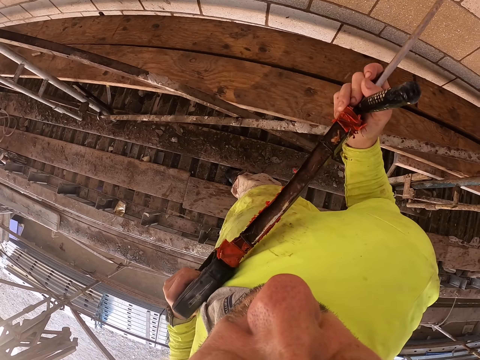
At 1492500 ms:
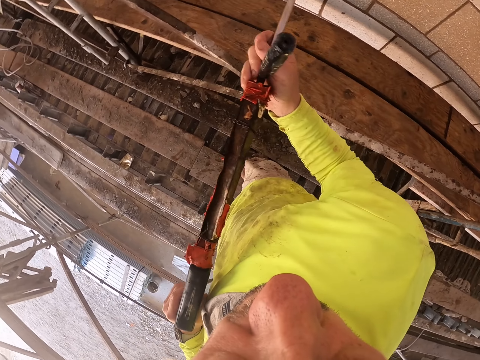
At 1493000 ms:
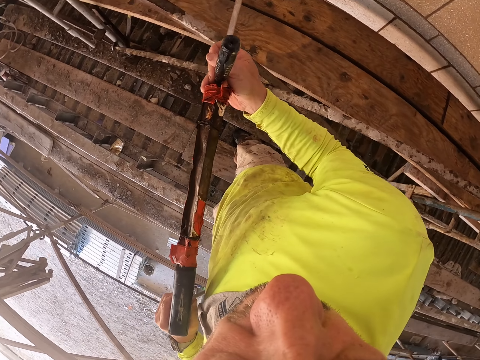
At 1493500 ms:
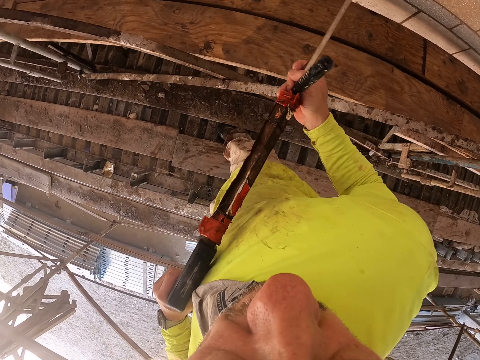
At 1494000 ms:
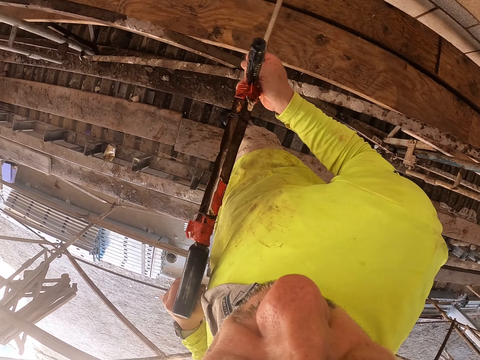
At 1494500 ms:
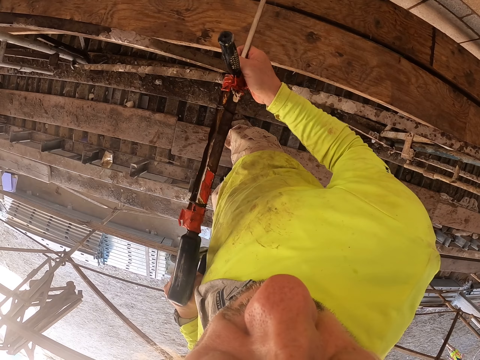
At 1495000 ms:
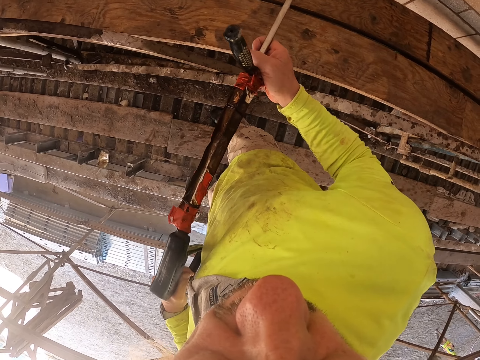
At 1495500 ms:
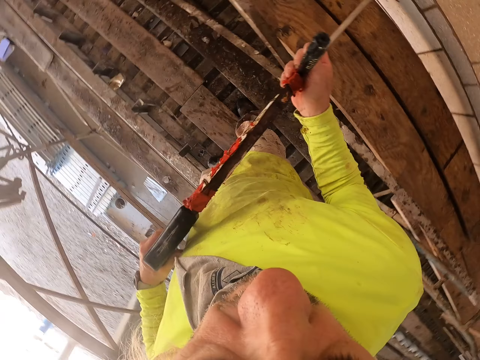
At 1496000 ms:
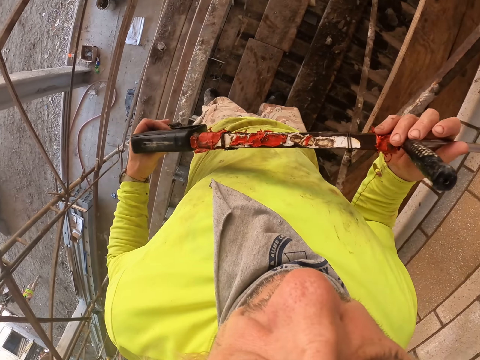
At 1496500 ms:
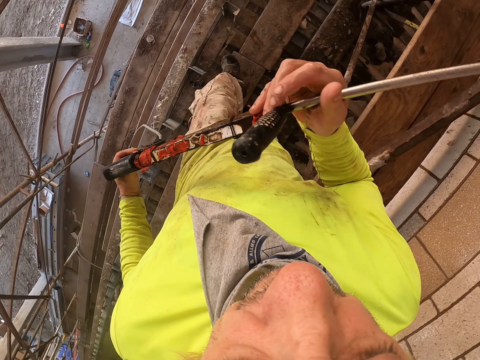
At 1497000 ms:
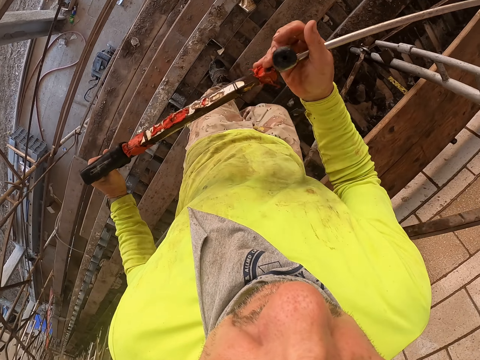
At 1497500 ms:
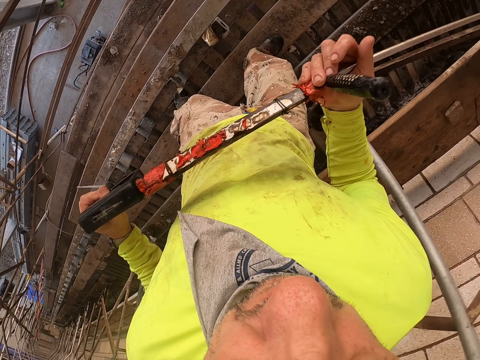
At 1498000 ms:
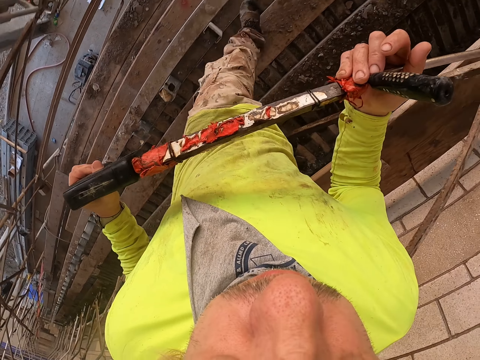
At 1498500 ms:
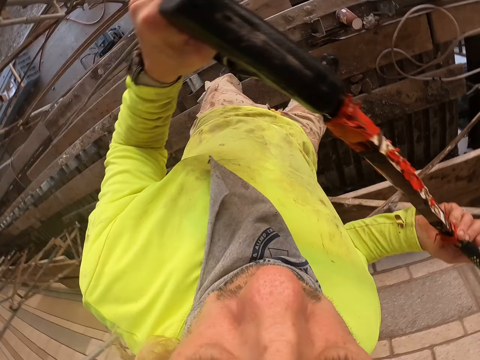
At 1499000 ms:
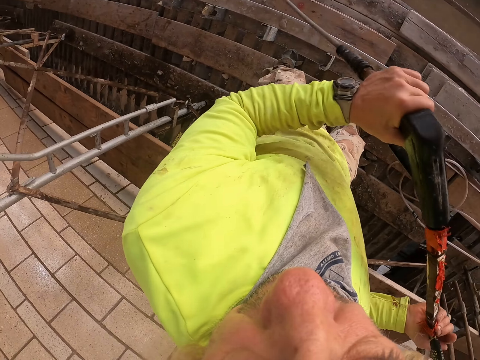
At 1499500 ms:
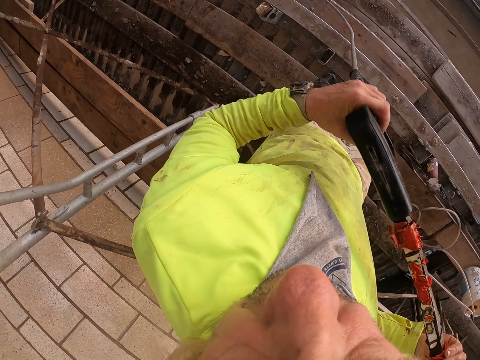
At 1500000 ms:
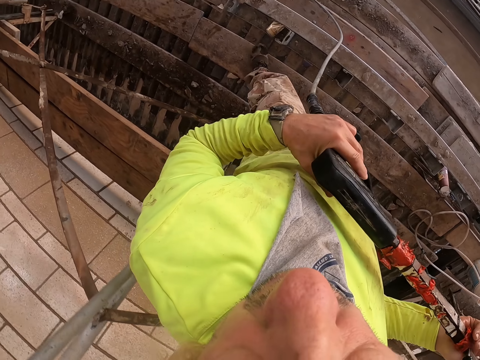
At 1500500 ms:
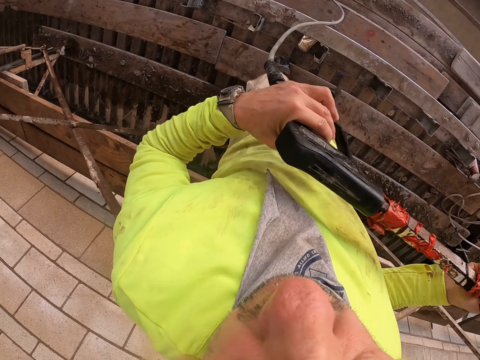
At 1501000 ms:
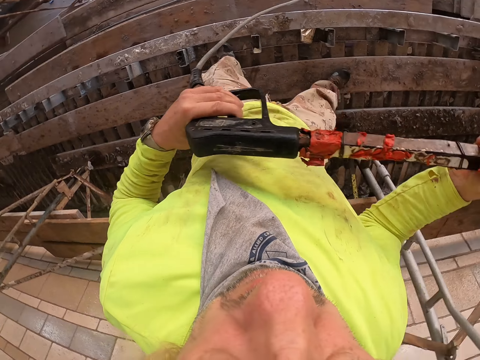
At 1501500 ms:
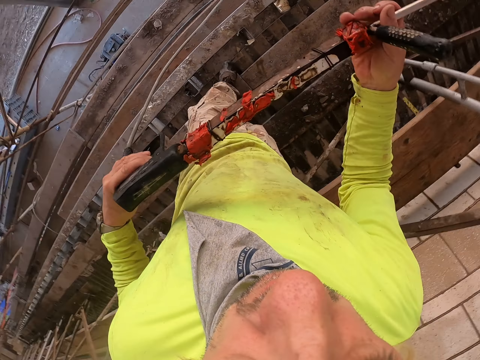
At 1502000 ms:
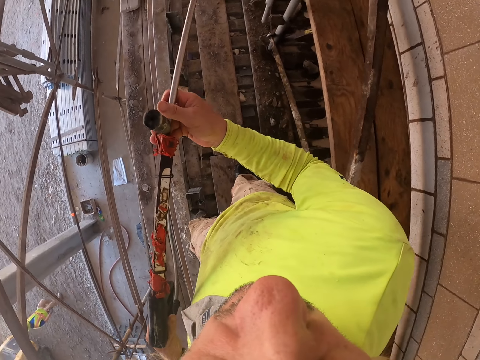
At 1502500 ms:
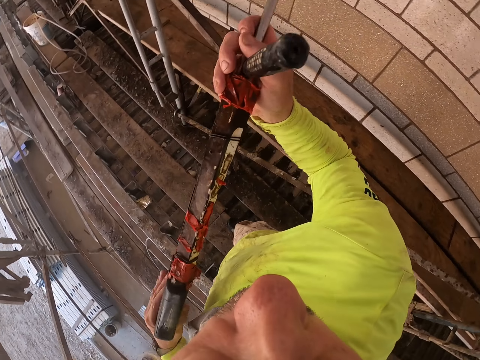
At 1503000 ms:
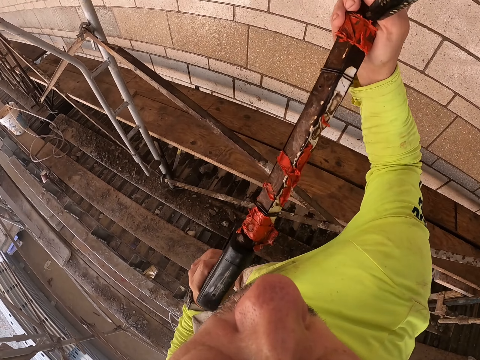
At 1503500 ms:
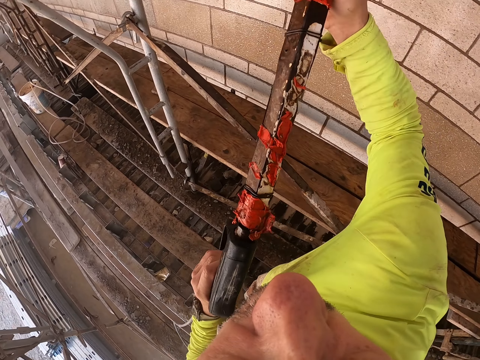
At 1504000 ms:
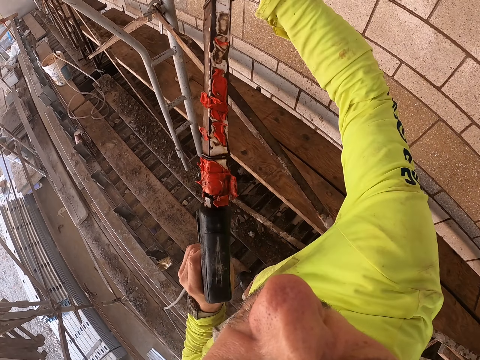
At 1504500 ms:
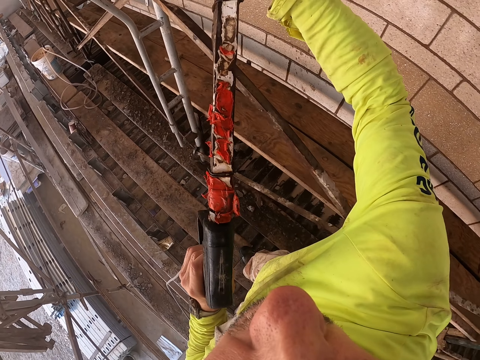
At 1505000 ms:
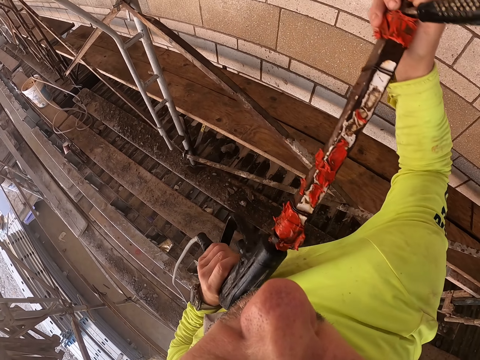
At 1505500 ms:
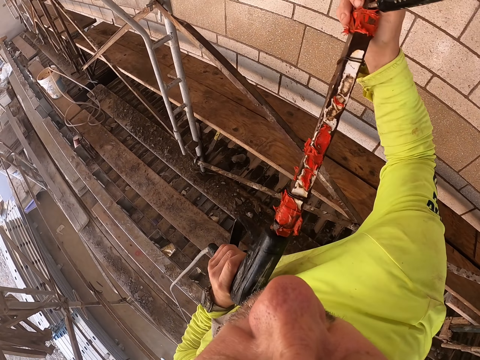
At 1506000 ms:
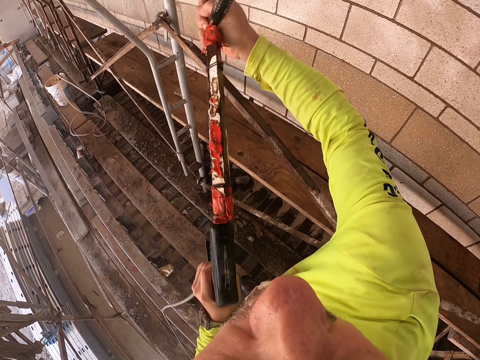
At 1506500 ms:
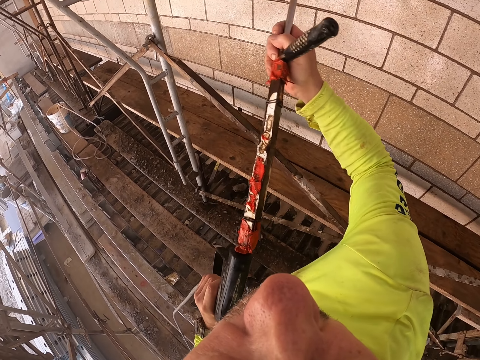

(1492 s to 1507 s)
The camera wearer looks aside. They spray water across the wall. They look aside. They spray water across the wall.

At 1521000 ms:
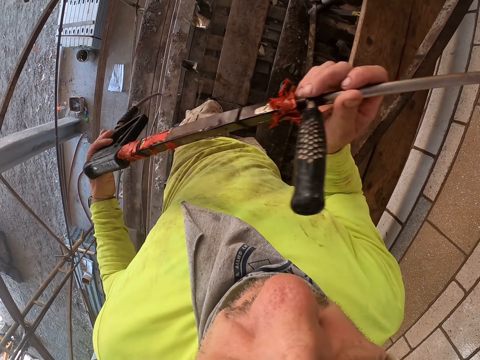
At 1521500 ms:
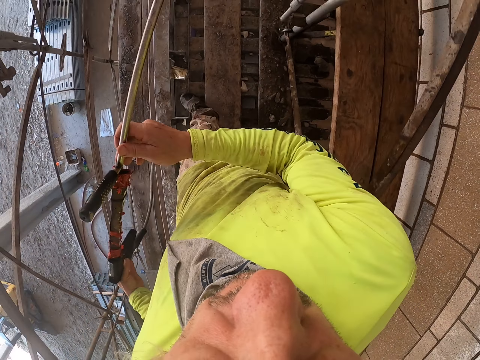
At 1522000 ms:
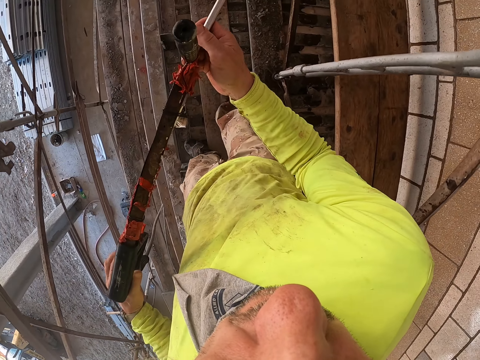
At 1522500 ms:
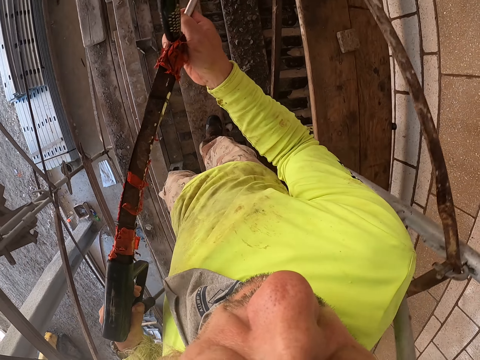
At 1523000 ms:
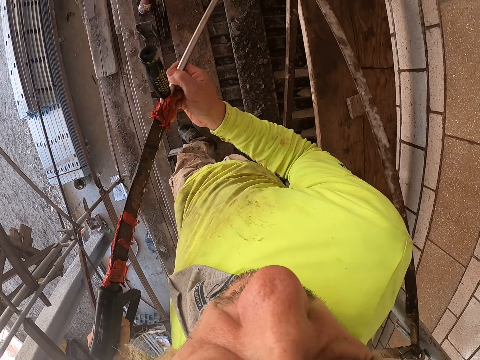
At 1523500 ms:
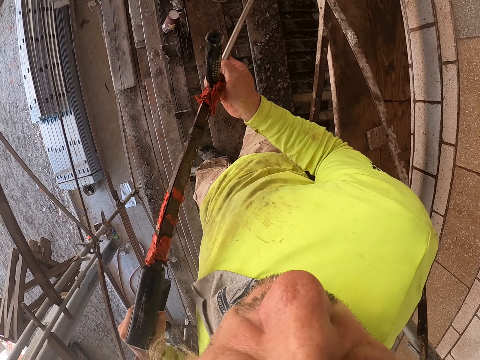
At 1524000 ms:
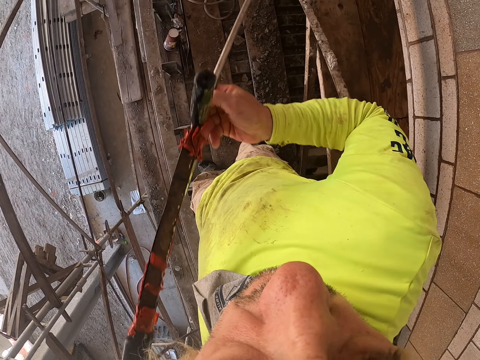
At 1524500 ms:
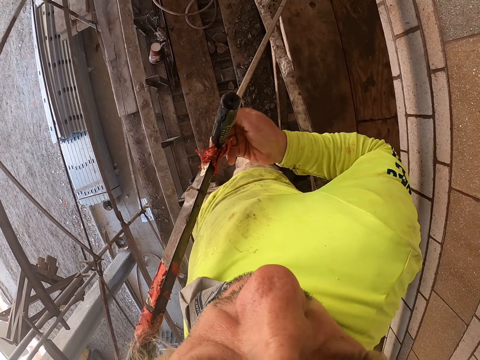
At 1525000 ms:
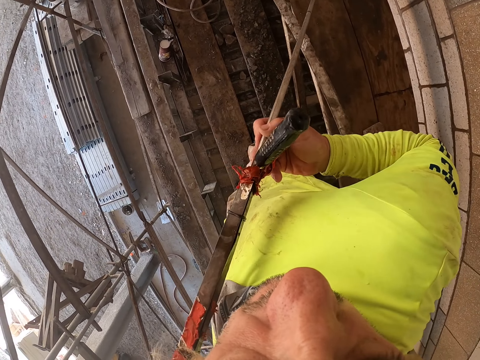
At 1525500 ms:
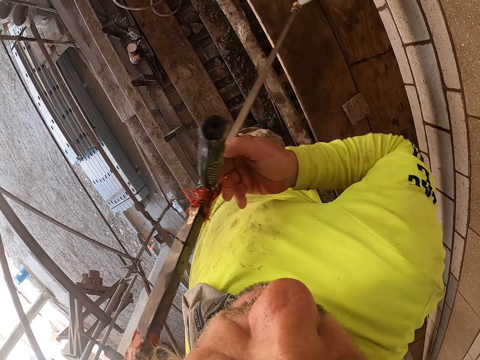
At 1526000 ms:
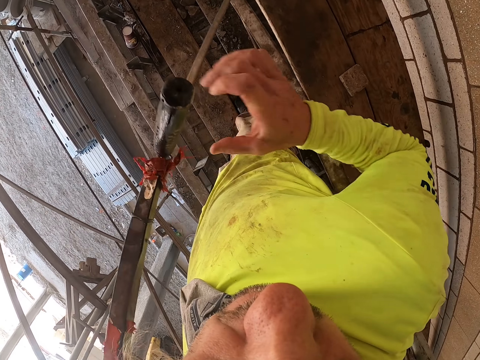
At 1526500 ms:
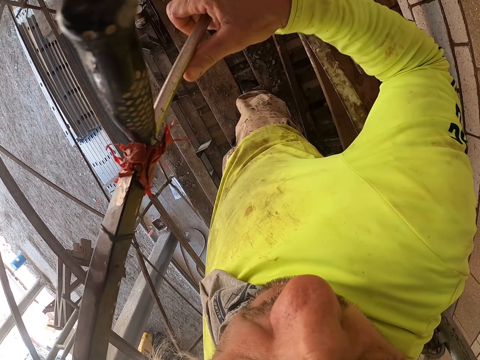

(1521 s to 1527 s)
The camera wearer walks on the scaffold. They spray water across the wall.

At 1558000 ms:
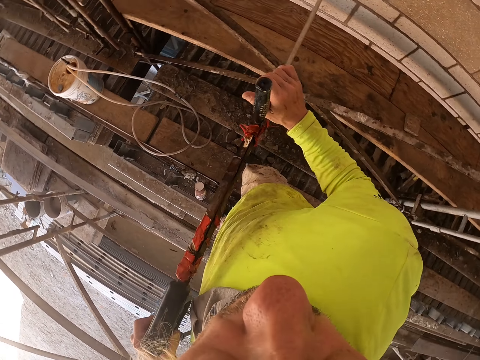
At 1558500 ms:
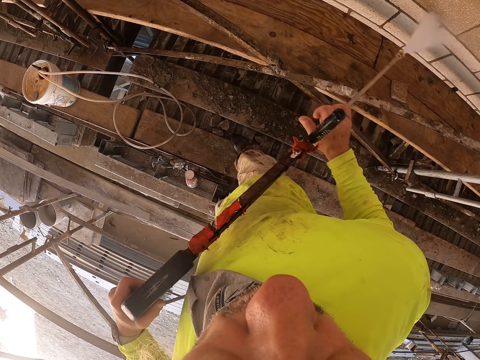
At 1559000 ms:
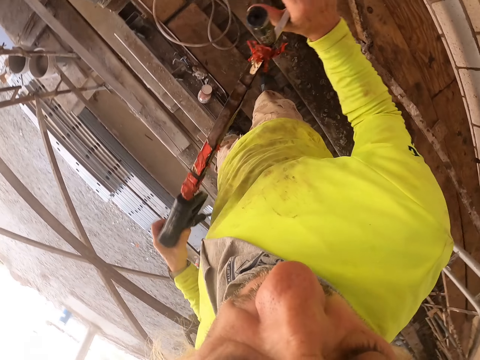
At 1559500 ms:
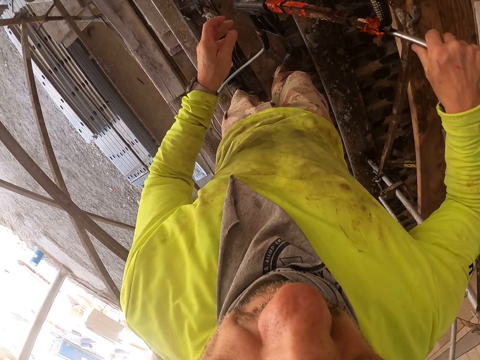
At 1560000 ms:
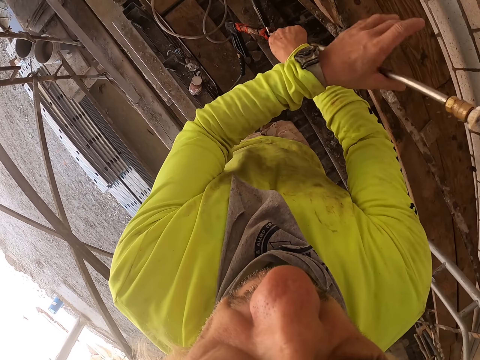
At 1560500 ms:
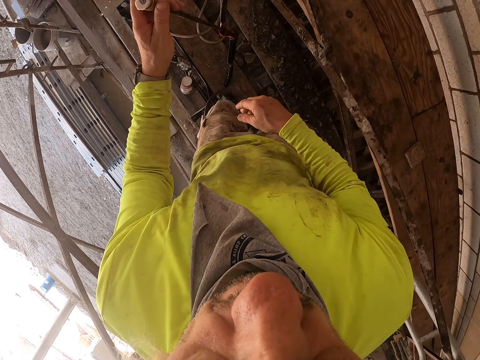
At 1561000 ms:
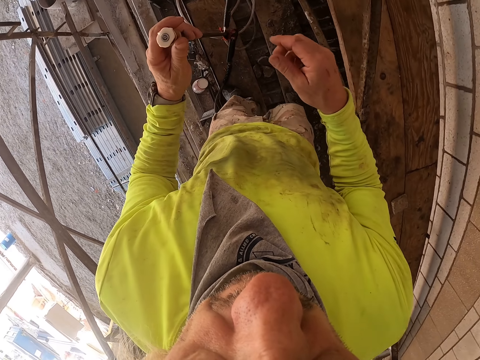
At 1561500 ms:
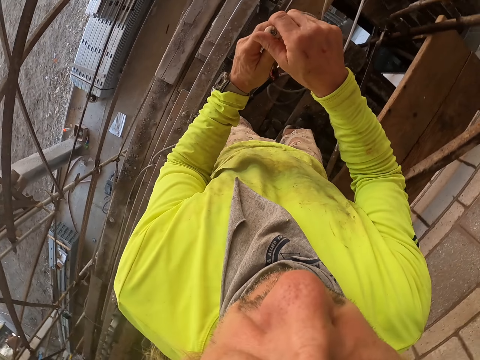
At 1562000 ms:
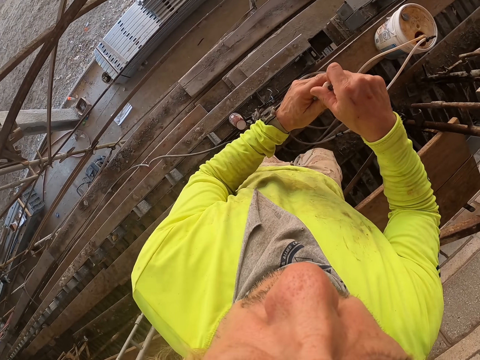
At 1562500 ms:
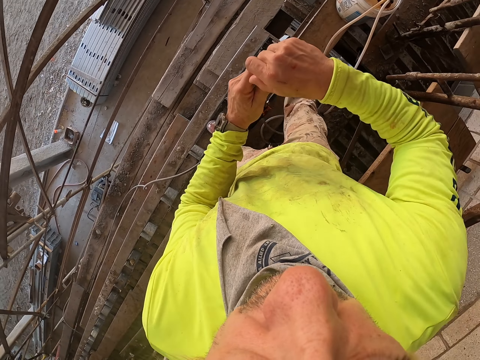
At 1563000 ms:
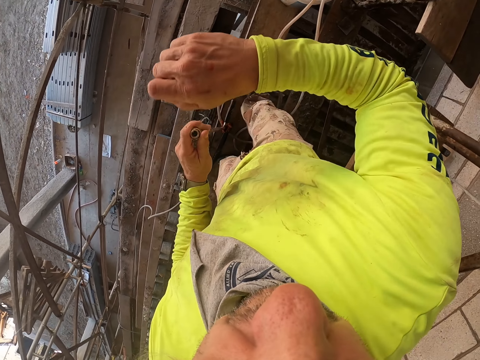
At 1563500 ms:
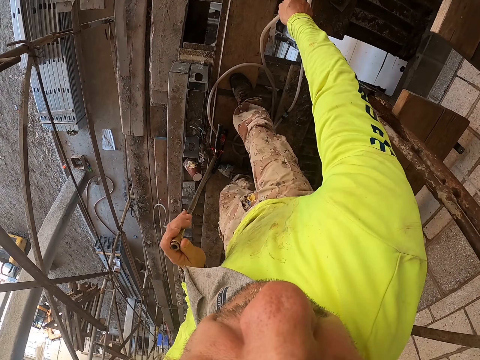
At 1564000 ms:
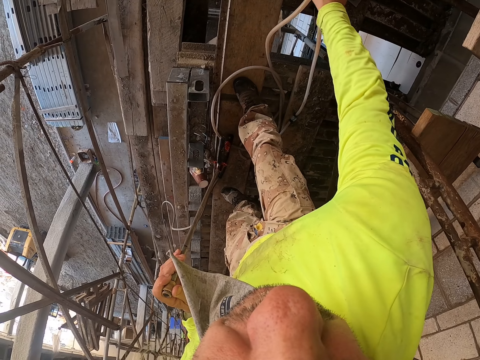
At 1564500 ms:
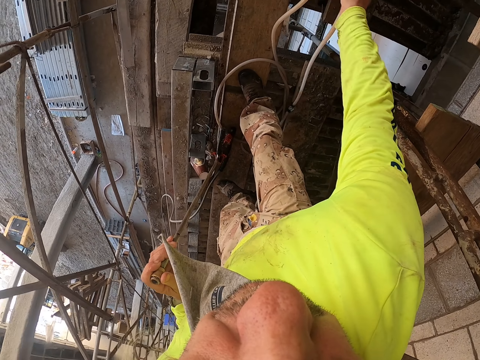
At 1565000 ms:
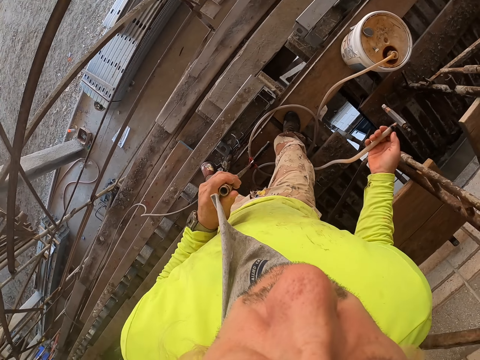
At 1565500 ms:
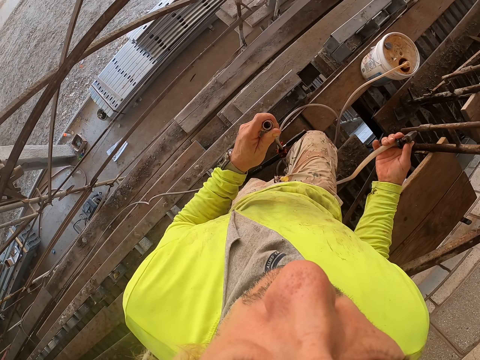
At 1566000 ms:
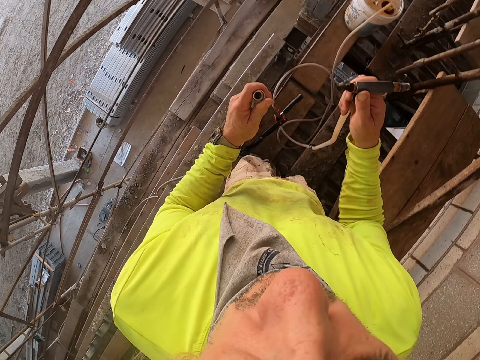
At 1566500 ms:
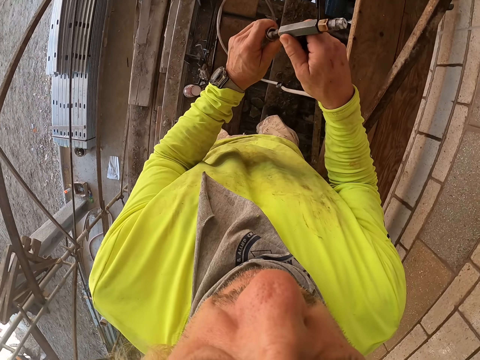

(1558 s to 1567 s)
The camera wearer puts the stirrup pump down on the scaffold. They remove the nozzle body from the stirrup pump. They return something. They pick up the pipe from the bucket. They connect the pipe nozzle on the stirrup pump.
